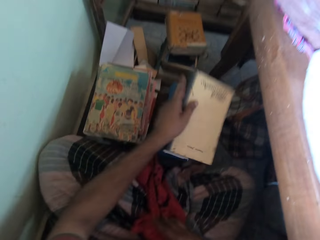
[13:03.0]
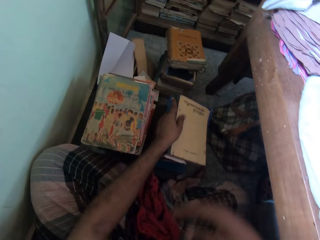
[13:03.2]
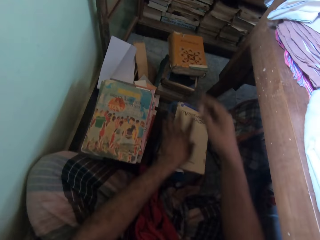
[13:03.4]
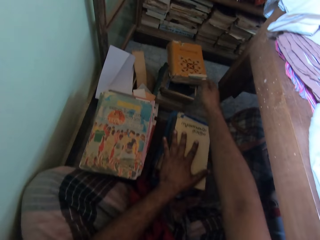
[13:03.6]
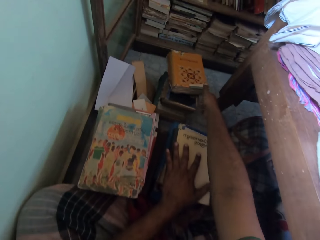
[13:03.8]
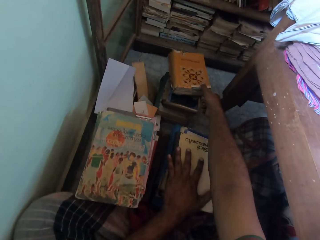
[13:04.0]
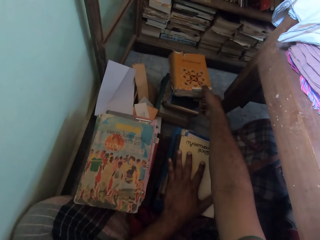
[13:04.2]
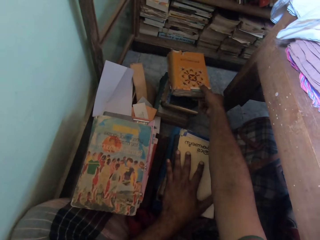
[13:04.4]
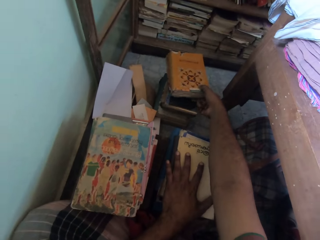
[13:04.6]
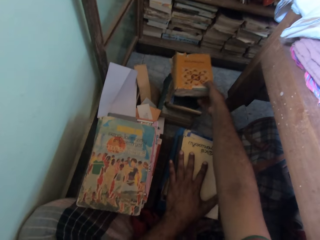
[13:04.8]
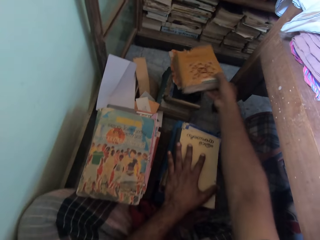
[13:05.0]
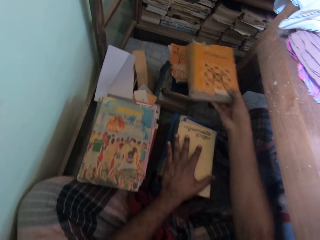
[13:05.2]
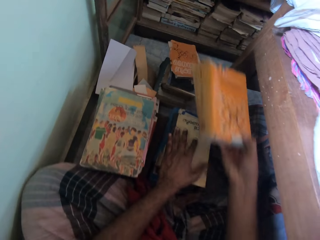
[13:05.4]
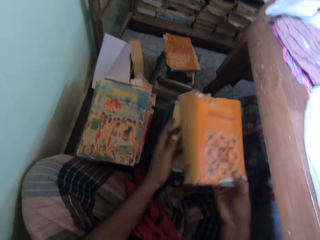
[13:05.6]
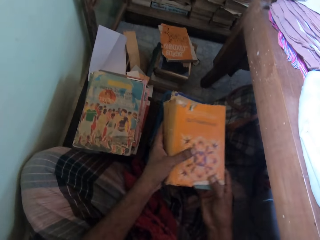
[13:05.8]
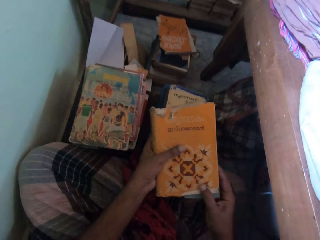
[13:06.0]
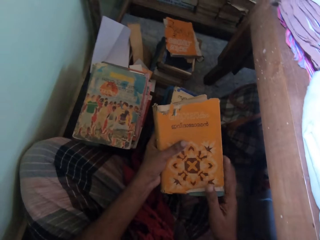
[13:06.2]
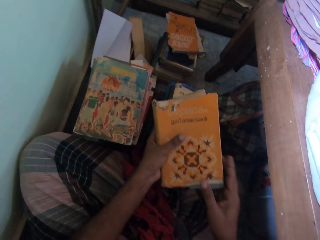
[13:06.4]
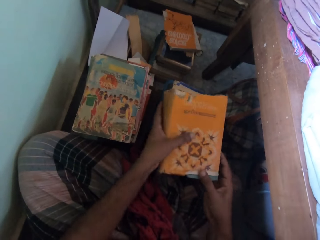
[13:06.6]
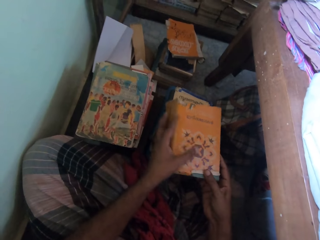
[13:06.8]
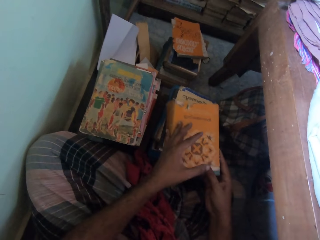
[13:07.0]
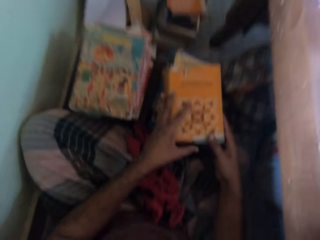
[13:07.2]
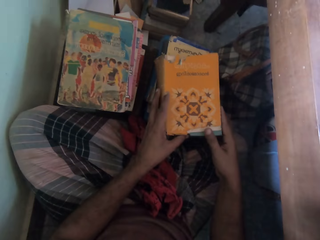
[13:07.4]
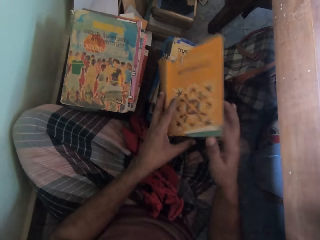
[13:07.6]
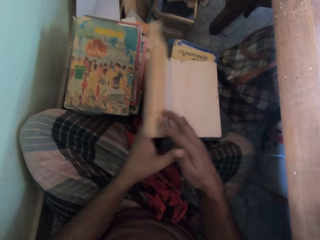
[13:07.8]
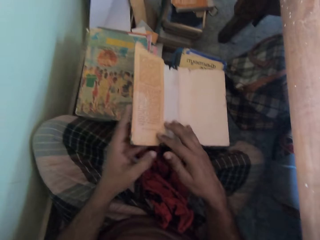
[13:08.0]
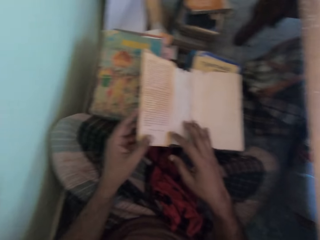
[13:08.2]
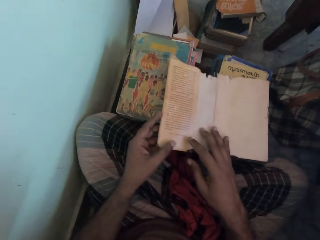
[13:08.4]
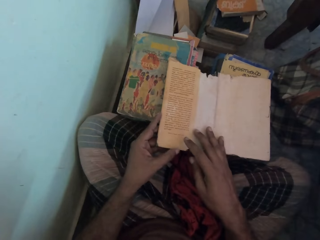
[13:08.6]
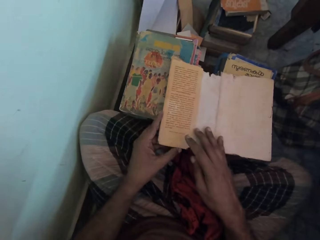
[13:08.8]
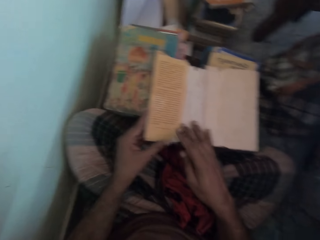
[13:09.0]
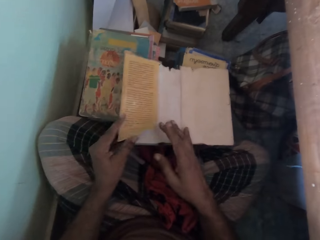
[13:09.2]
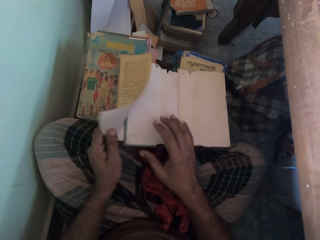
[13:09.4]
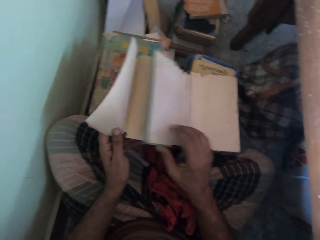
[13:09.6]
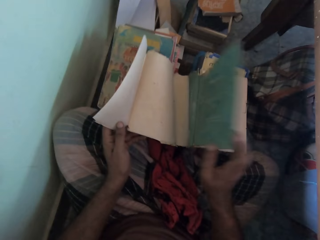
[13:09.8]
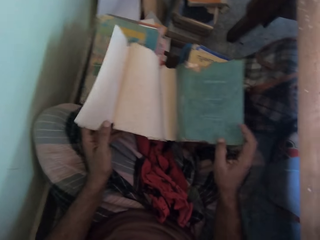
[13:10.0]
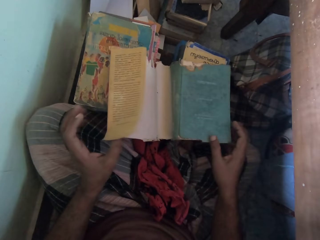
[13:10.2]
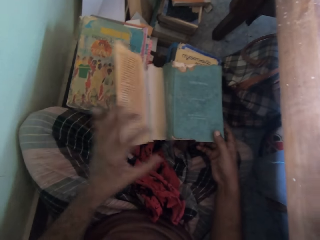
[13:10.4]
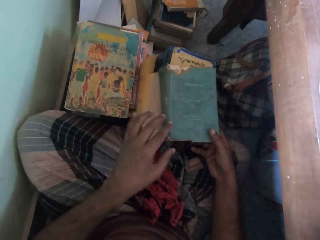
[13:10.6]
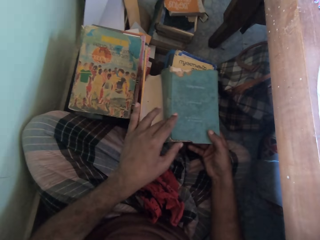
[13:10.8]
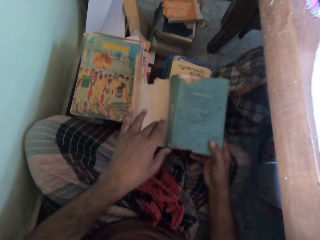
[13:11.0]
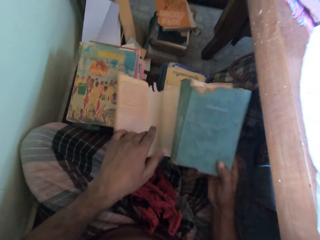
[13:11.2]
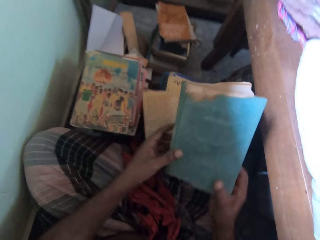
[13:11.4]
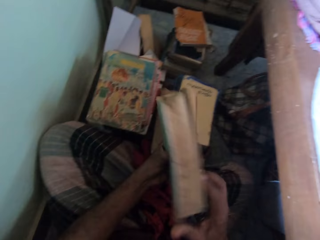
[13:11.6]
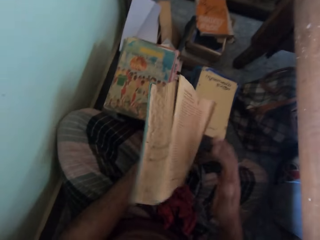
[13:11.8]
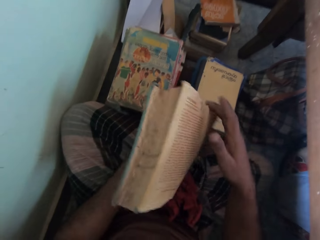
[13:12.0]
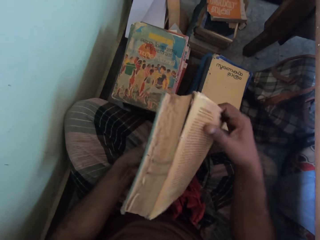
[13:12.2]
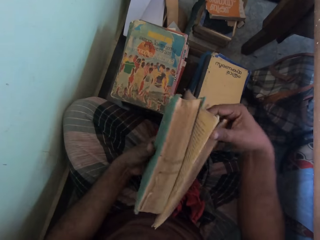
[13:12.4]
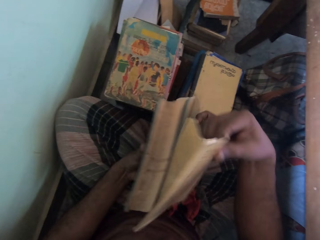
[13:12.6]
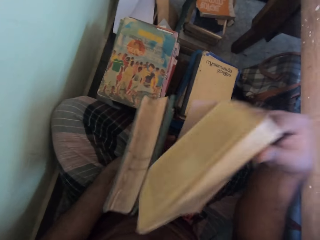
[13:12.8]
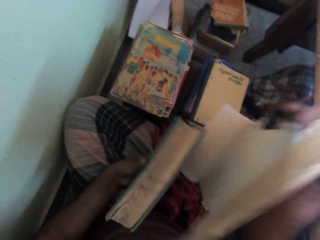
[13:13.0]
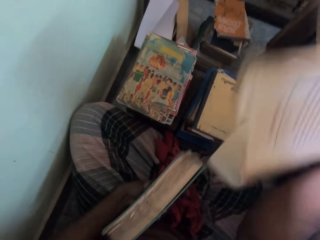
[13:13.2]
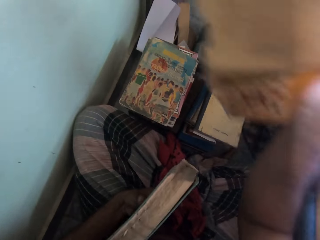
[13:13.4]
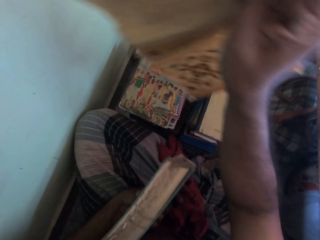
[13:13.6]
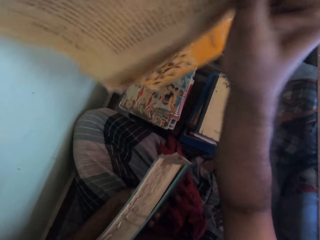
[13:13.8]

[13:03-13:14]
The camera wearer drops the cloth on his wrapper with his right hand. He drops the book on the pile of books with his left hand. He places his left hand on the pile of books. He picks a book from the pile of books with his right hand. He places his left hand on the book. He holds the book. He drops the book on the pile of books with his hands. He opens the front cover of the book with his right hand. He opens a flap of the case wrap of the book with his left hand. He closes the front cover of the book with his right hand. He holds the cover. He picks the book from the pile of books with his right hand. He passes the book in his right hand to his left hand. He removes the case wrap of the book with his right hand.

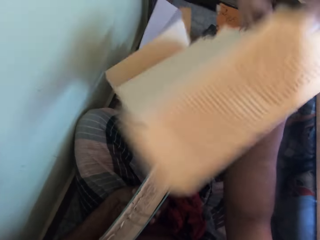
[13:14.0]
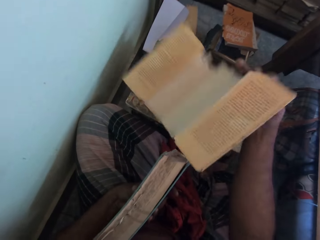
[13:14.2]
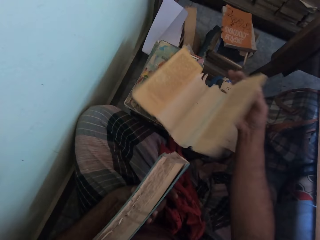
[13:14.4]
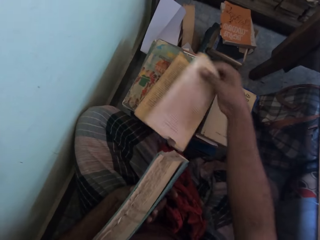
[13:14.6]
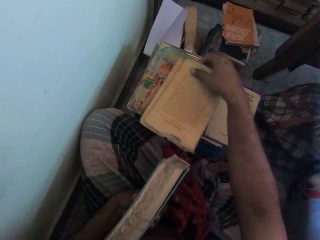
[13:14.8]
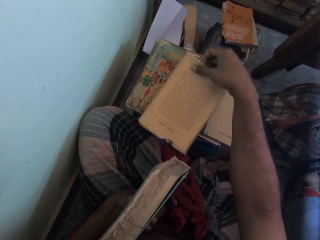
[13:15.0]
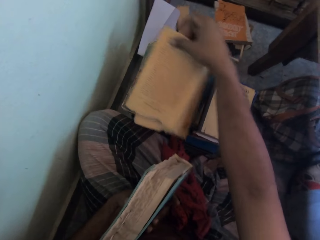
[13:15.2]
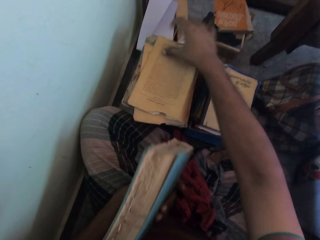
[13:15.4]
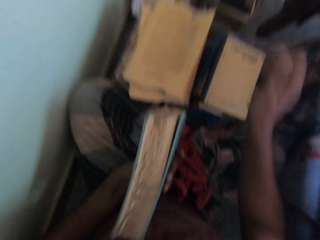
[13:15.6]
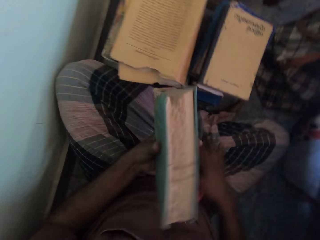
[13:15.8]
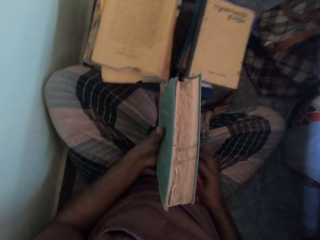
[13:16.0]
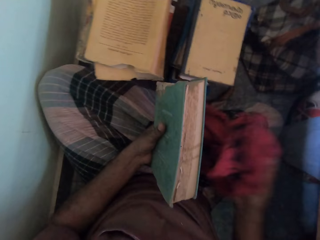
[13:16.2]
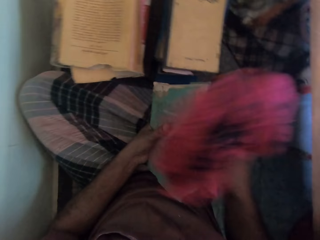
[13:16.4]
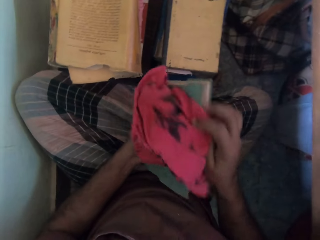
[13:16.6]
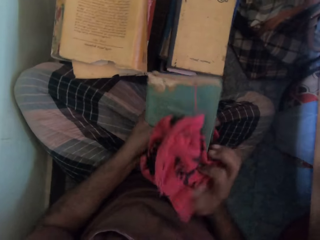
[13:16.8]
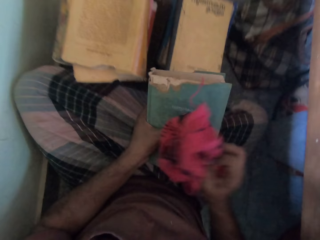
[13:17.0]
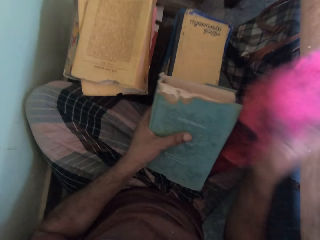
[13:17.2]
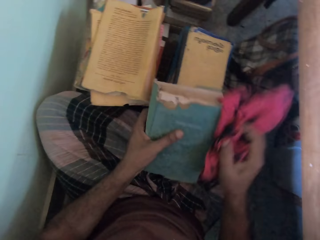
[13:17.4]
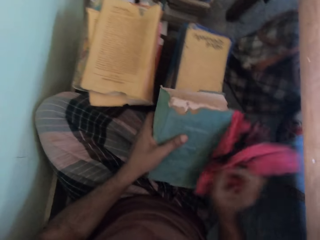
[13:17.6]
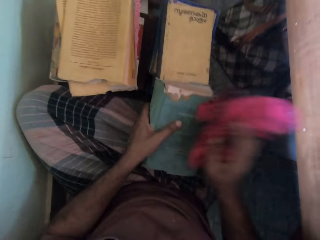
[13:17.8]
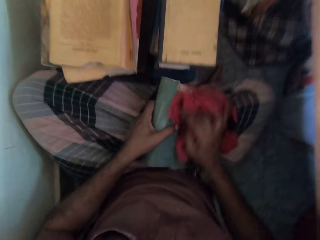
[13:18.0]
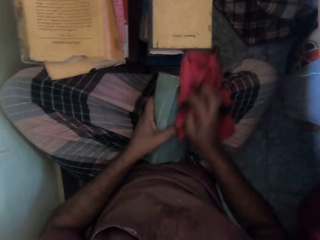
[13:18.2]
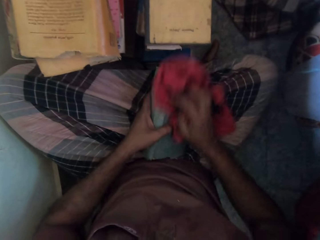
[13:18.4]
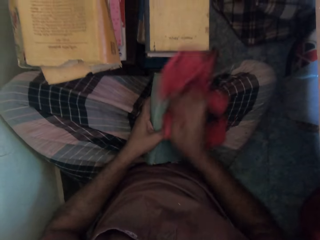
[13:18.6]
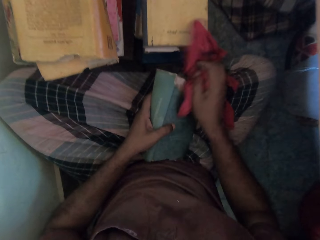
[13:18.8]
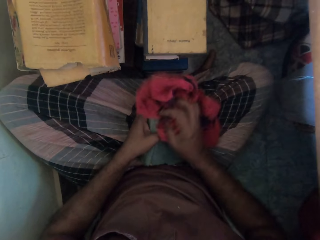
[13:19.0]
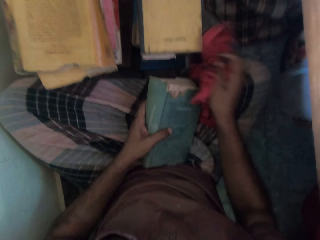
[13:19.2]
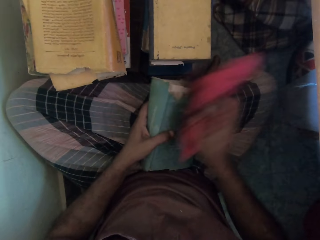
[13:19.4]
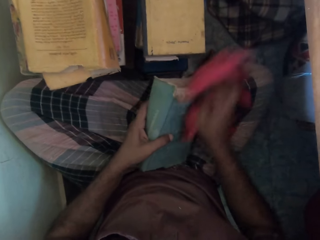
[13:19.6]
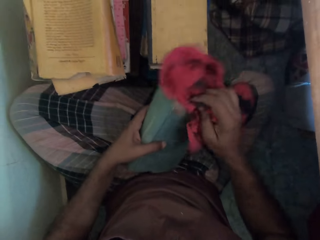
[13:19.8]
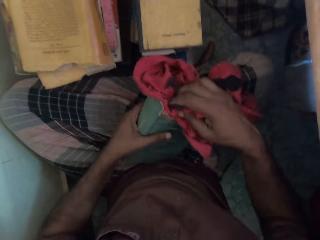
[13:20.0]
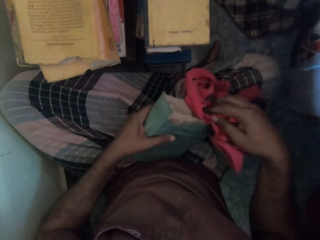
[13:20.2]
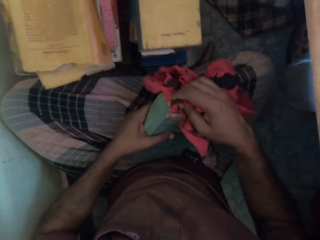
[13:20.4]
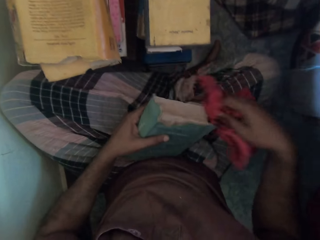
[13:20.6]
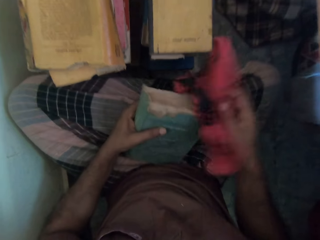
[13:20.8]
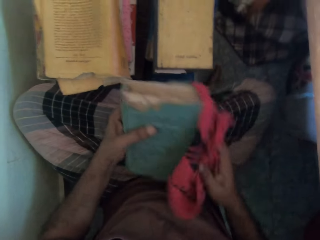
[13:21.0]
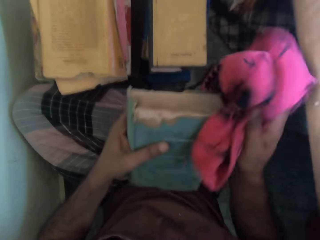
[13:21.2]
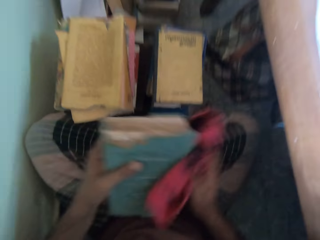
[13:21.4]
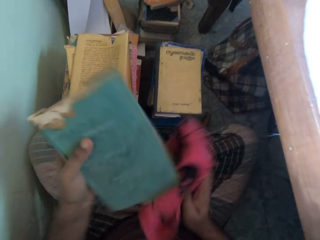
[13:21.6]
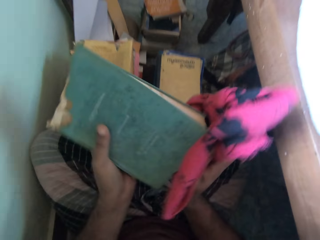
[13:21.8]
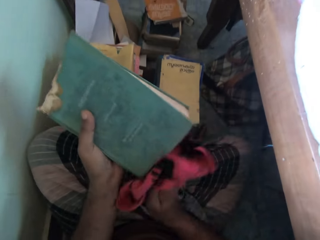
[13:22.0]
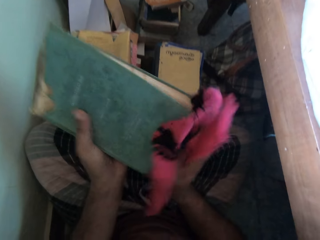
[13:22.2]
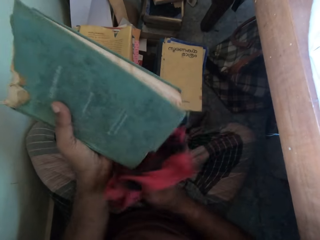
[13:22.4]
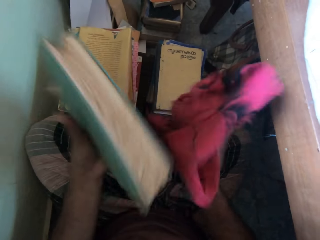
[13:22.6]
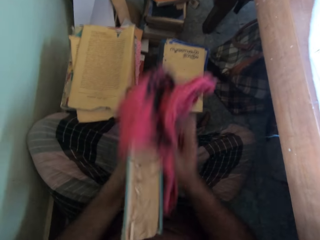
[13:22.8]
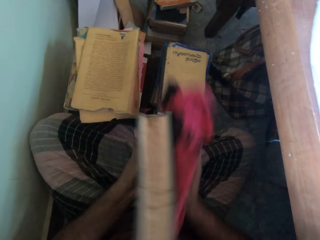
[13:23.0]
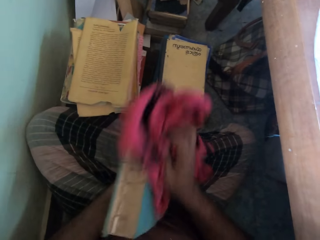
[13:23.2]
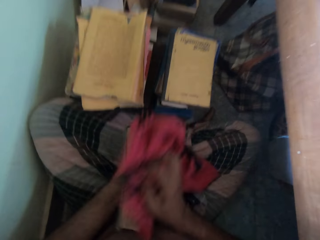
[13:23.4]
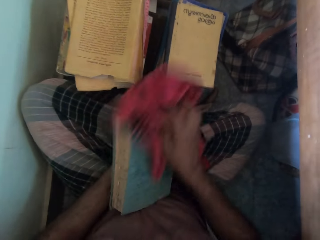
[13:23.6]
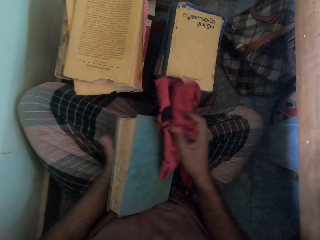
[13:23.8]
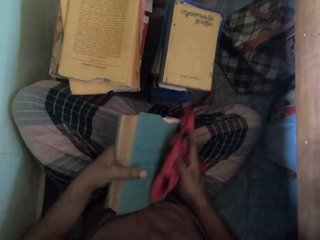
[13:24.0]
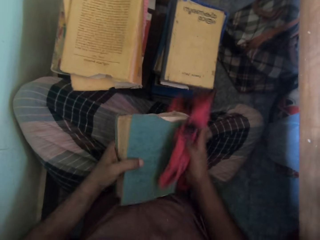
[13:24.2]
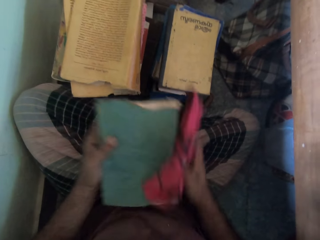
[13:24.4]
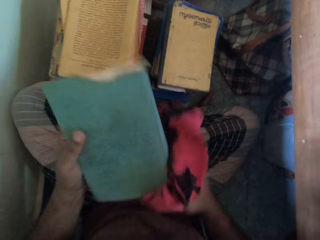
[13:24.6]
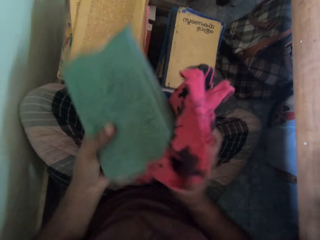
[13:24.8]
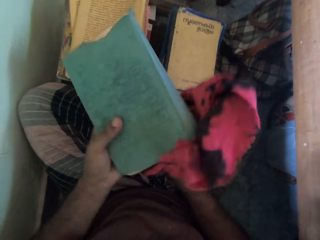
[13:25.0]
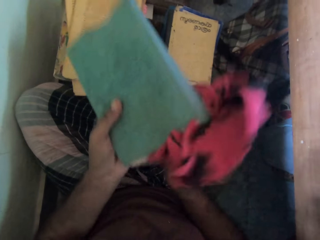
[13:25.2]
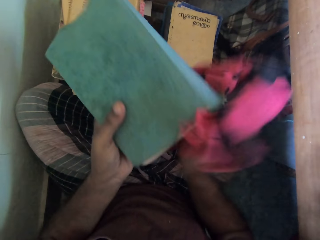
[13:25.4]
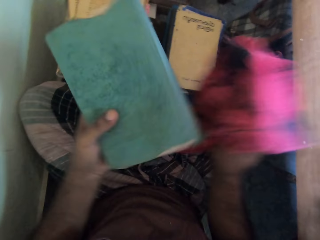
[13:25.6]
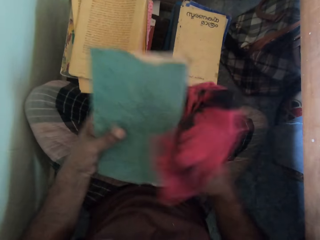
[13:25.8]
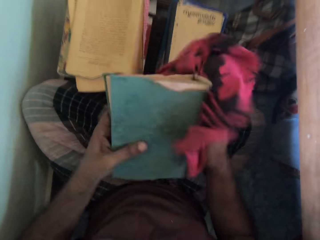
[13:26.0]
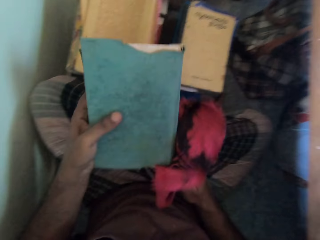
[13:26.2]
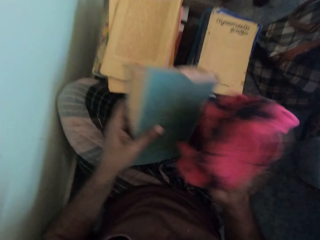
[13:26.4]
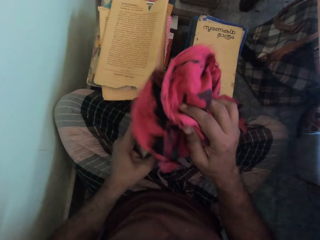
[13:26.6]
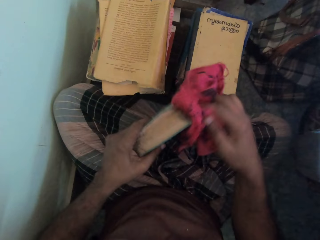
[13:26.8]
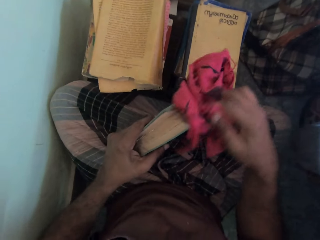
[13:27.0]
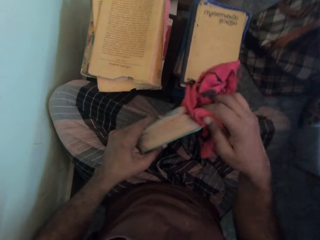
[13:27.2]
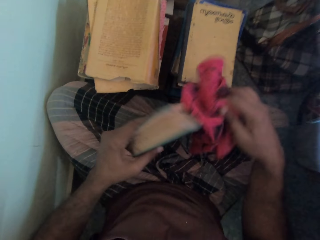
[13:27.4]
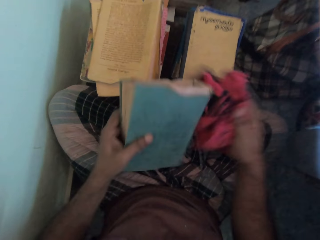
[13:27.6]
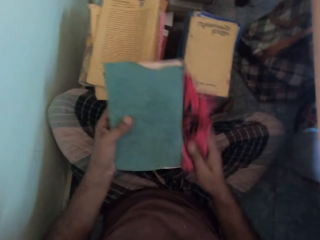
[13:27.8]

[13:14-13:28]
The camera wearer drops the case wrap on the pile of books with his right hand. He closes the case wrap with his right hand. He adjusts the case wrap on the pile of books with his right hand. He picks the cloth from his wrapper with his right hand. He cleans the book in his left hand with the cloth in his right hand.
